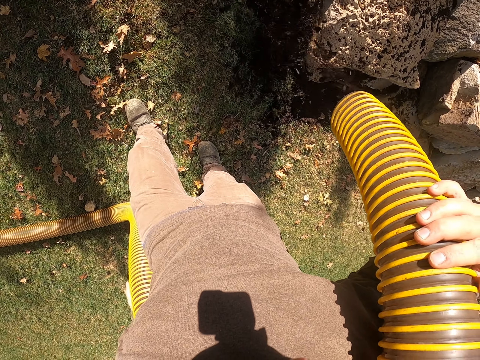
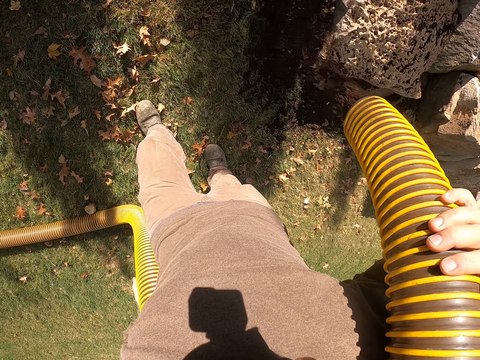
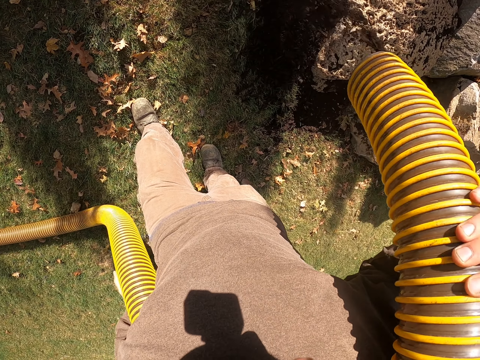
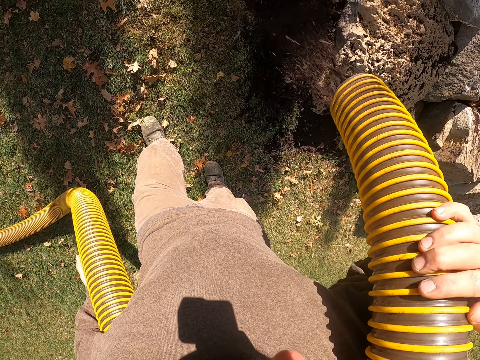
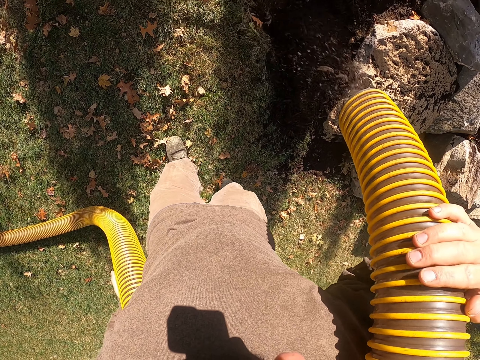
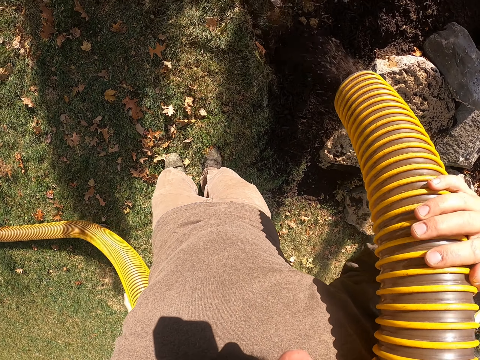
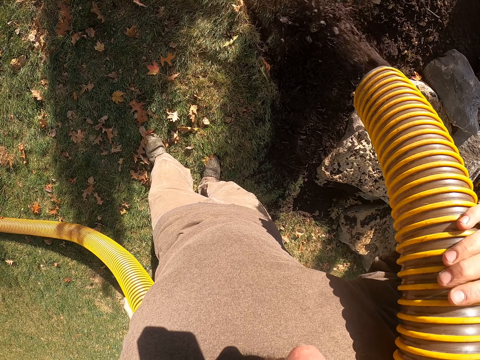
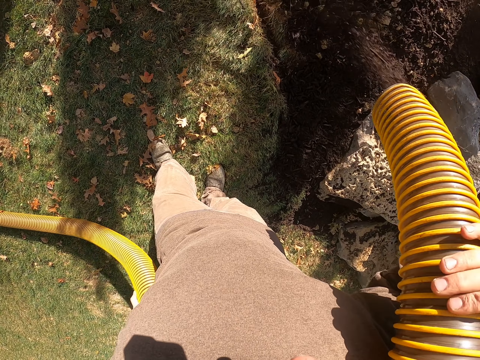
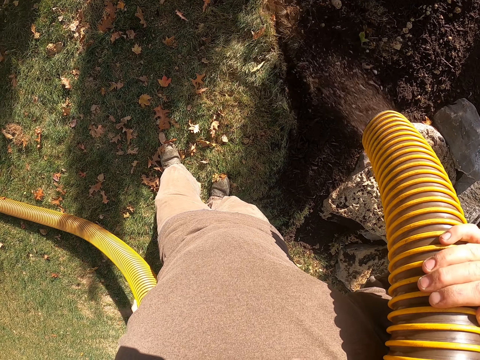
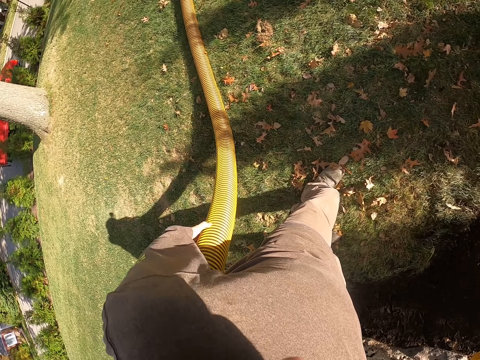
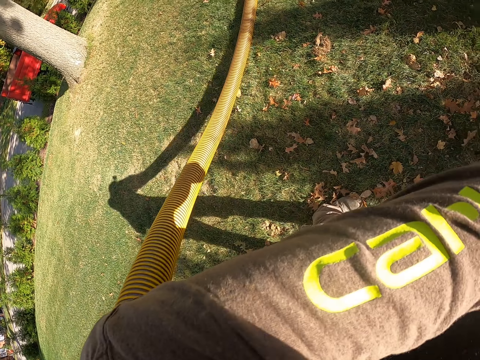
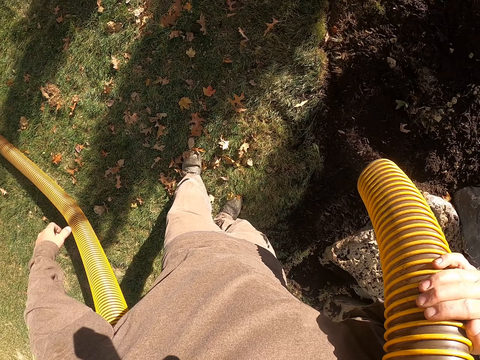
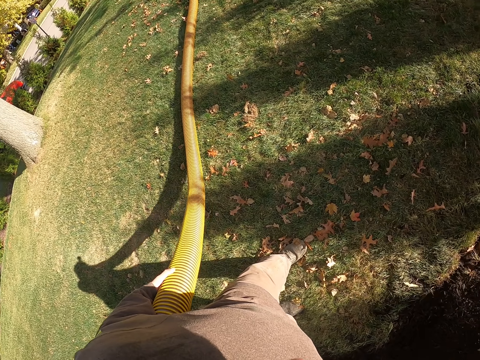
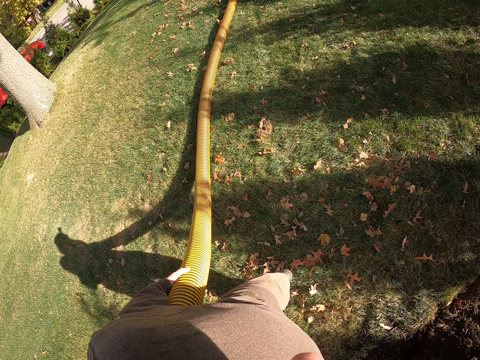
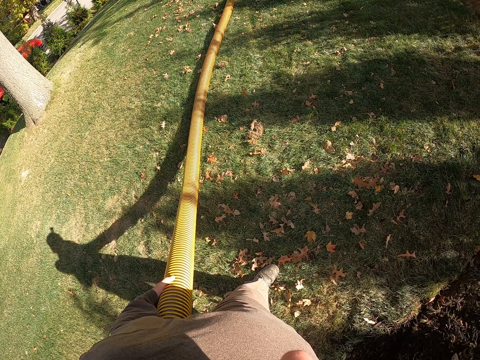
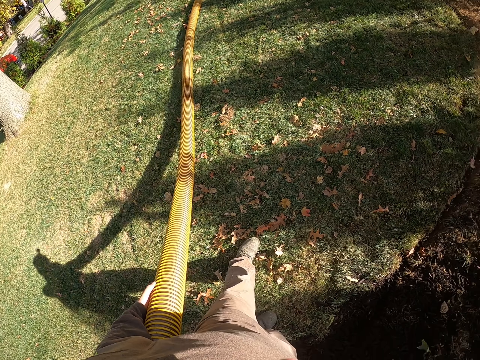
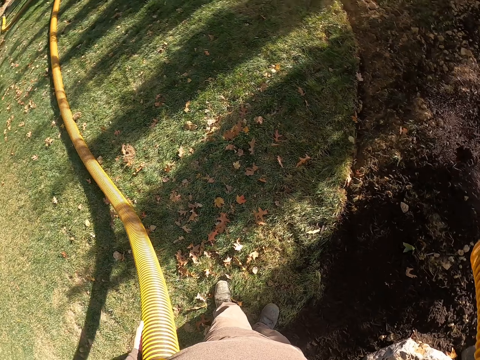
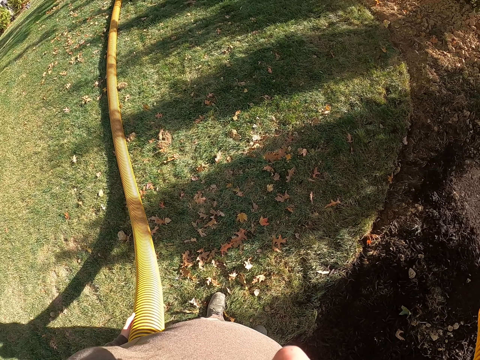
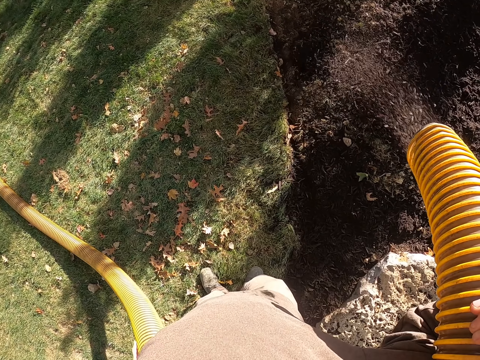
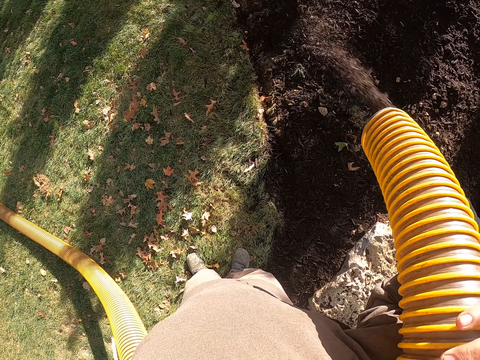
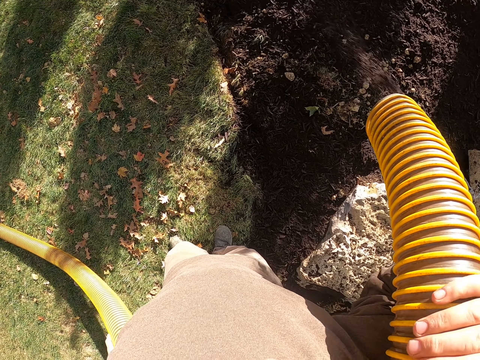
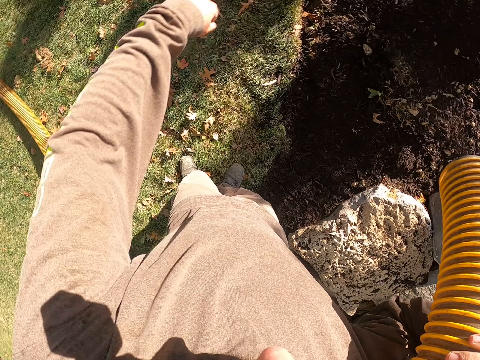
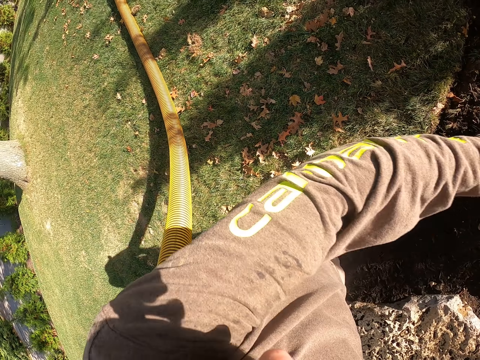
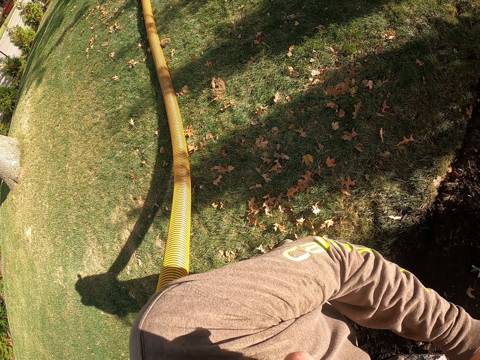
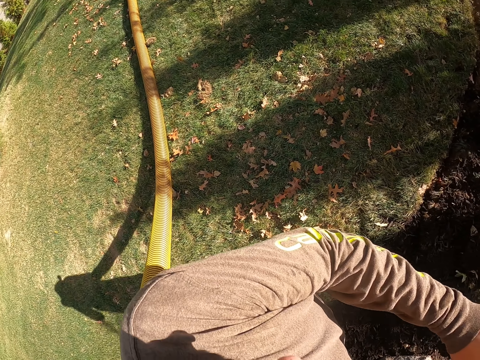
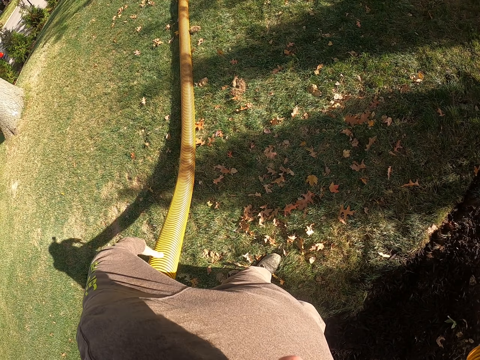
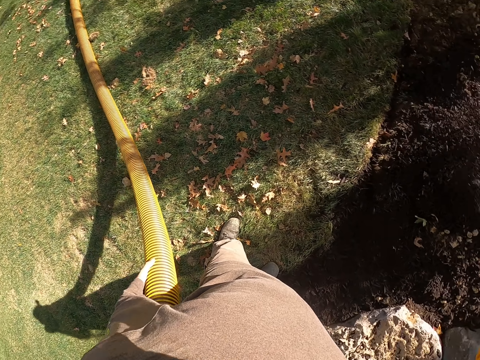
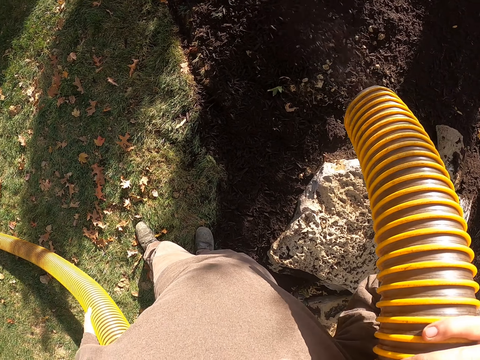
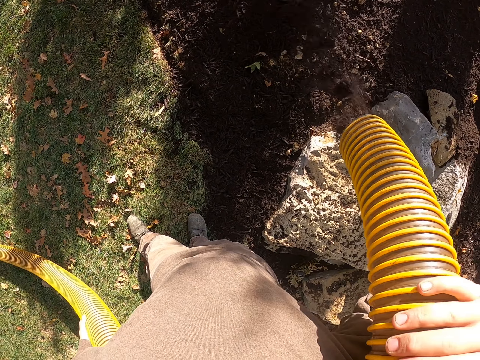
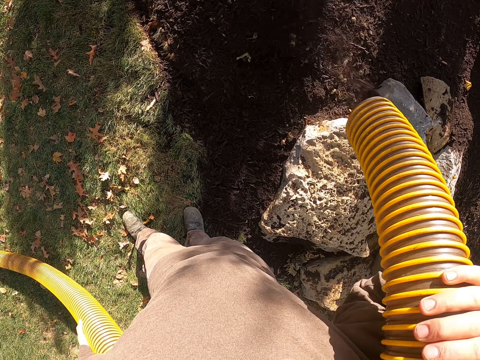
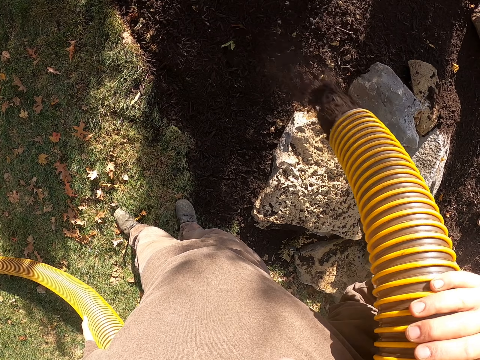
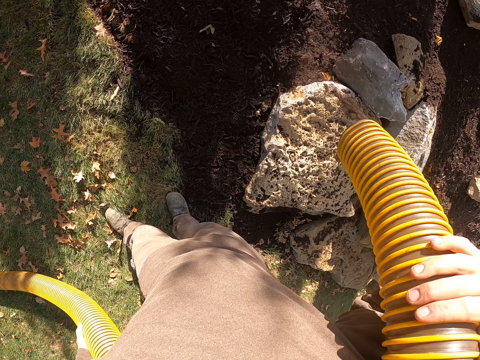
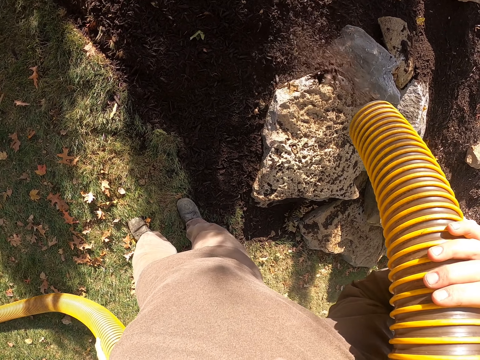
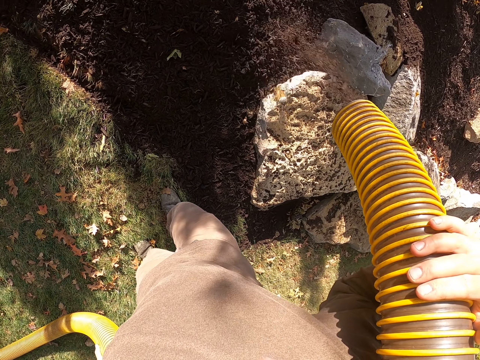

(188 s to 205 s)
The camera wearer stretches the hand. They pull the blower and release dirt with the blower. They raise the hand. They stretch the hand and release dirt with the blower.

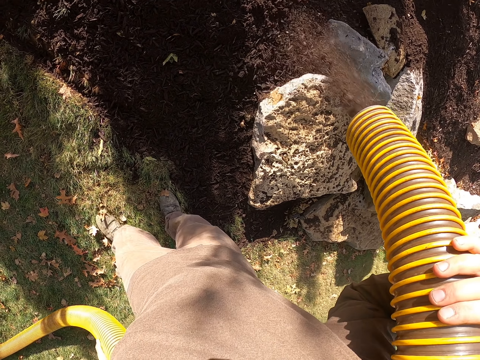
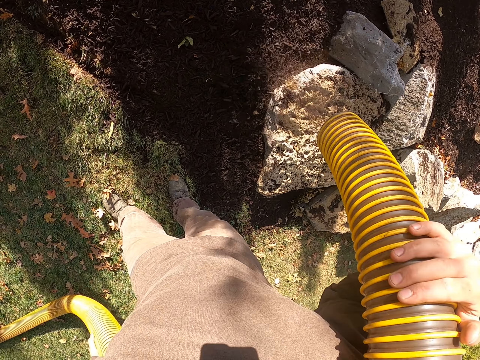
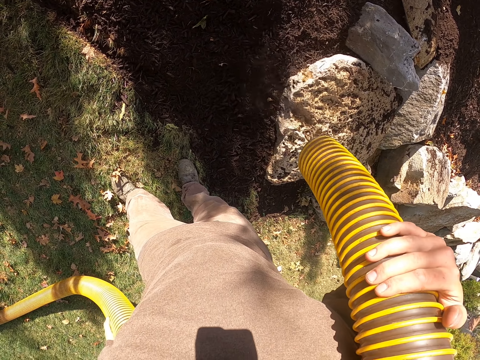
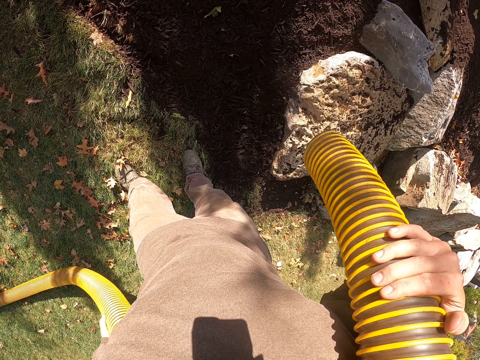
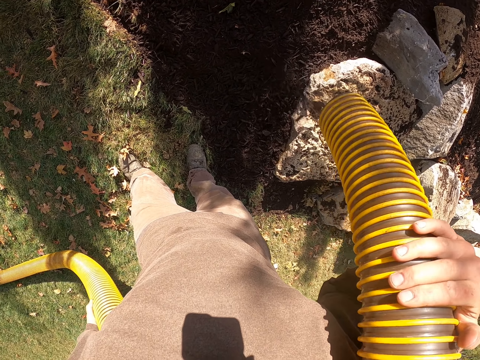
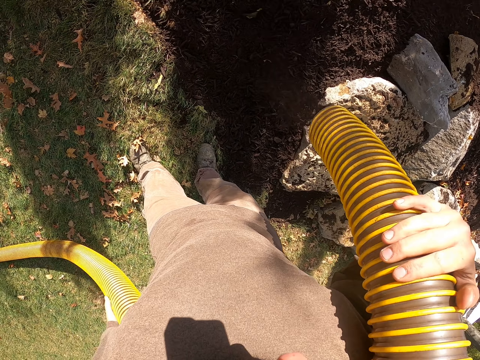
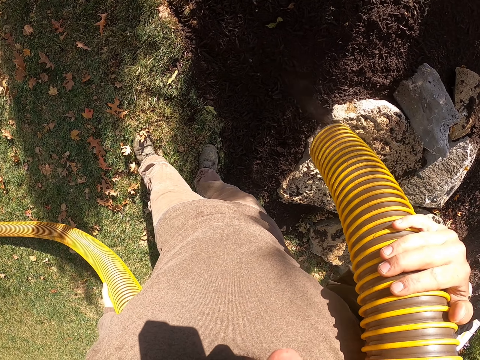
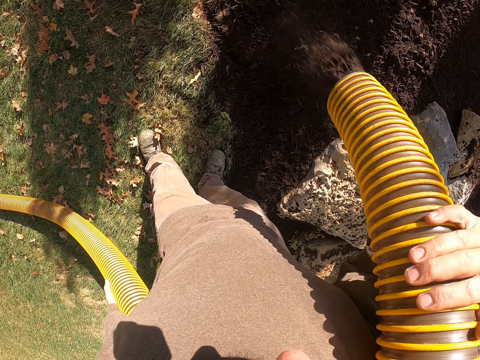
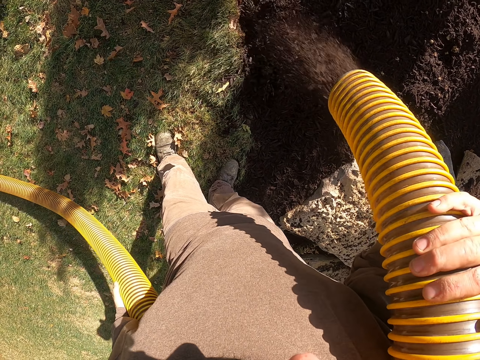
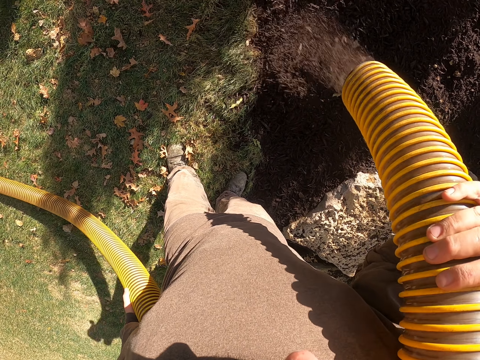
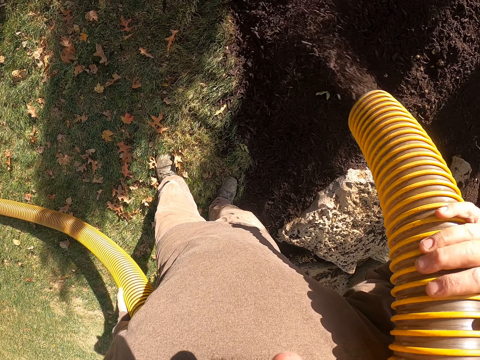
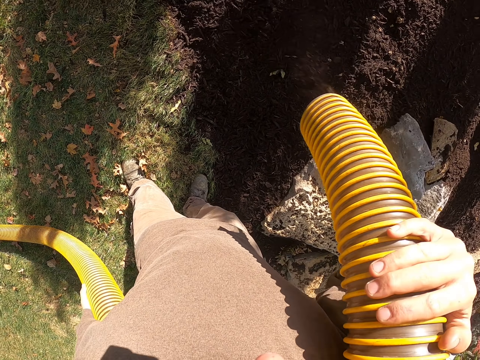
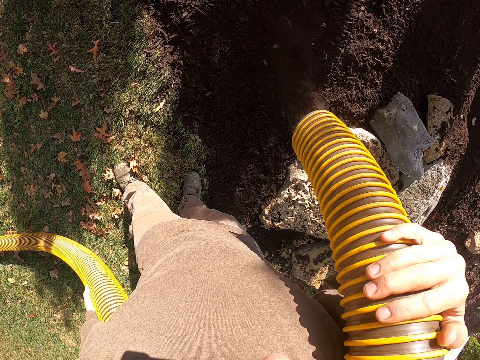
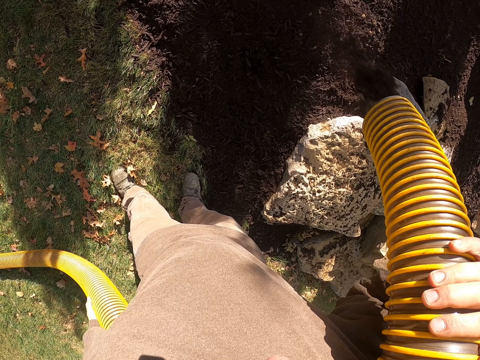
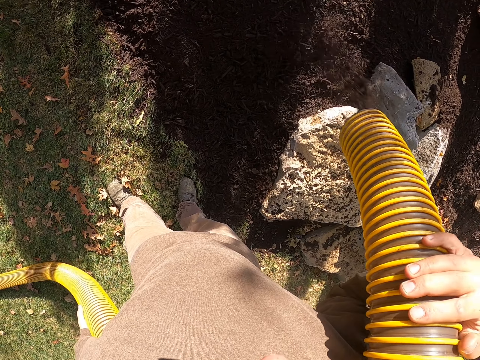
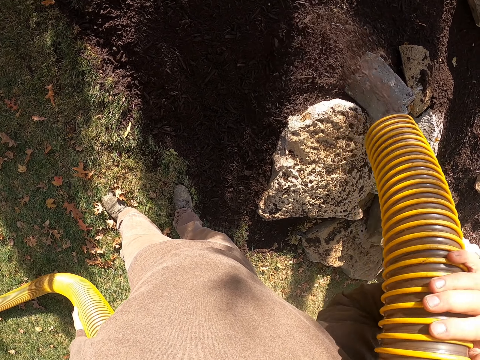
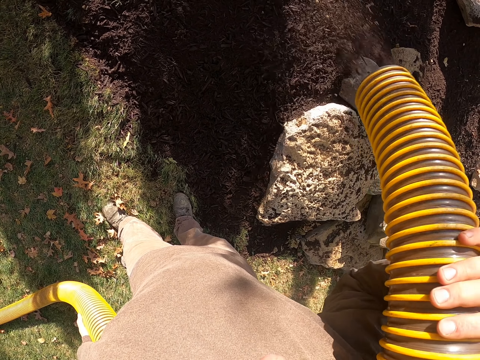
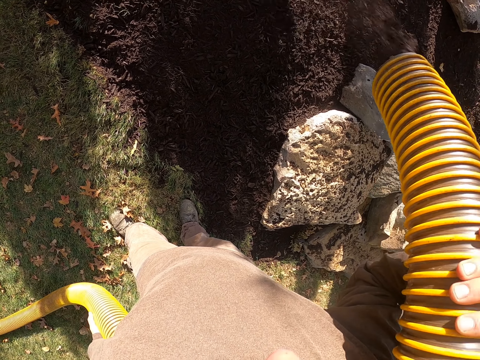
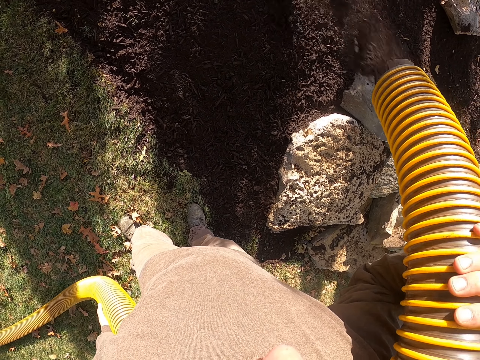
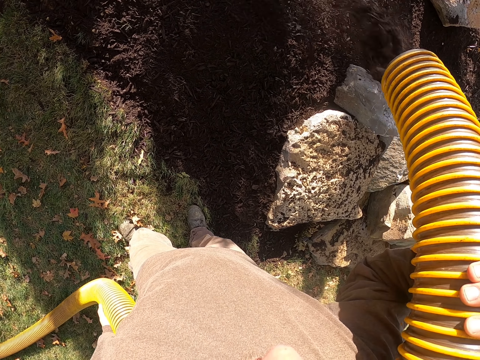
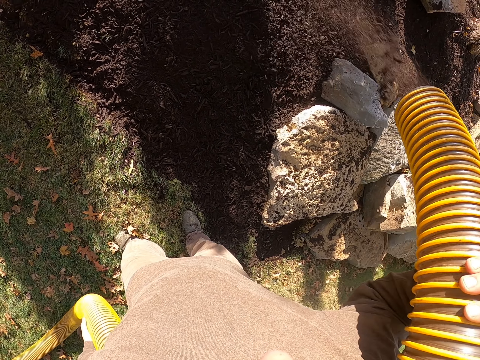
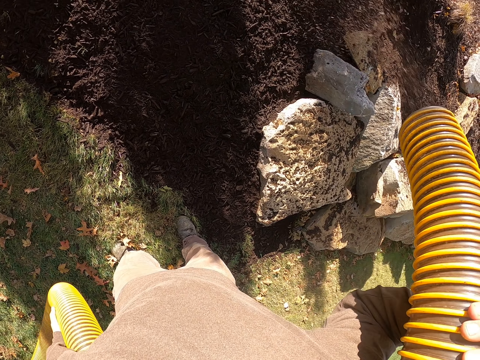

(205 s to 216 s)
The camera wearer spreads manure in the garden.
